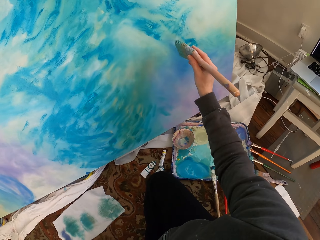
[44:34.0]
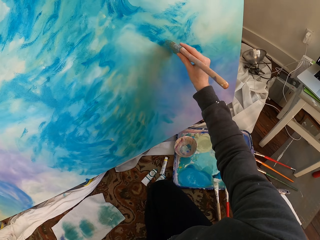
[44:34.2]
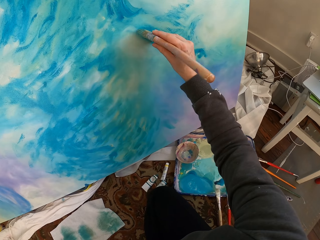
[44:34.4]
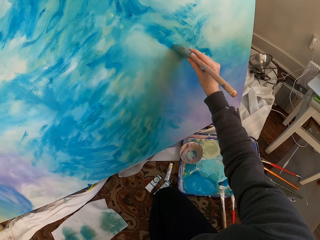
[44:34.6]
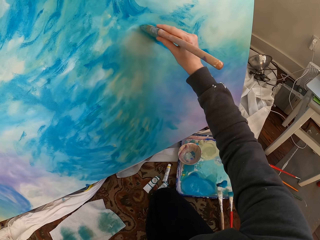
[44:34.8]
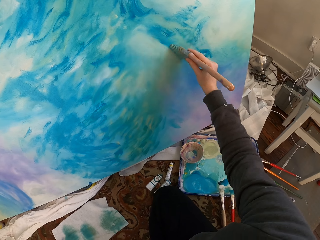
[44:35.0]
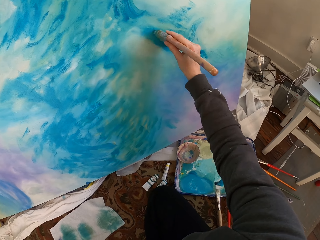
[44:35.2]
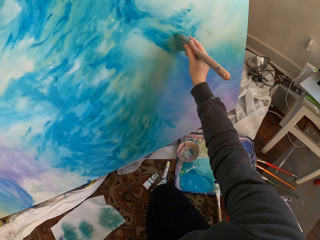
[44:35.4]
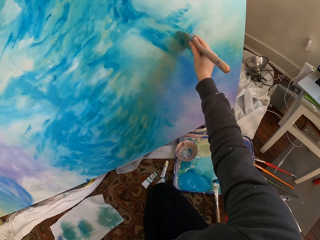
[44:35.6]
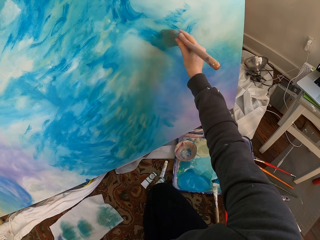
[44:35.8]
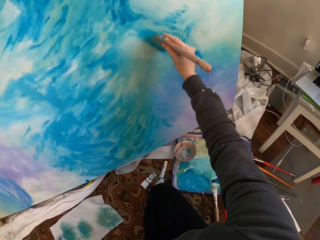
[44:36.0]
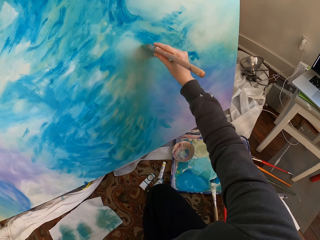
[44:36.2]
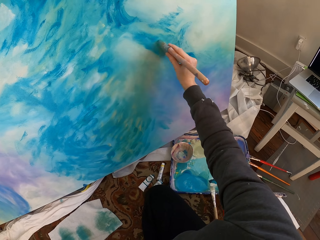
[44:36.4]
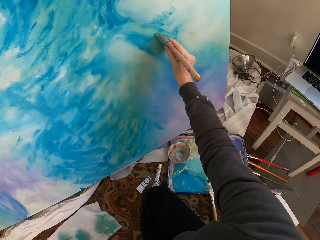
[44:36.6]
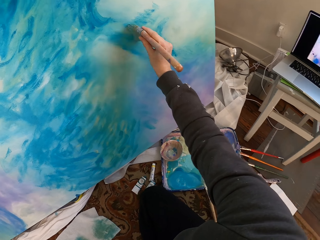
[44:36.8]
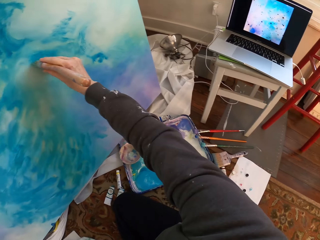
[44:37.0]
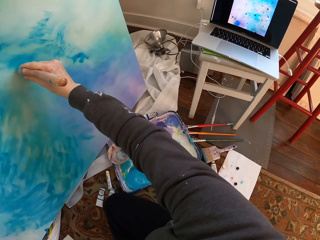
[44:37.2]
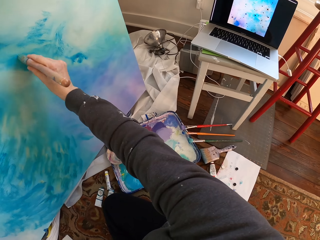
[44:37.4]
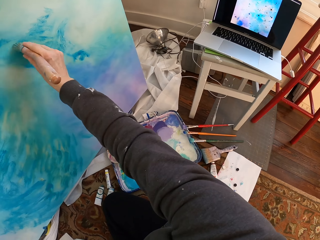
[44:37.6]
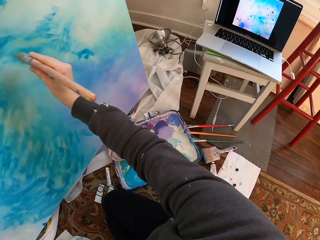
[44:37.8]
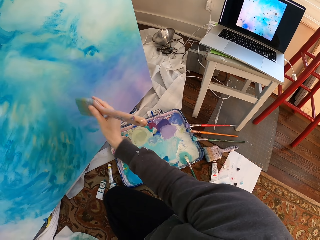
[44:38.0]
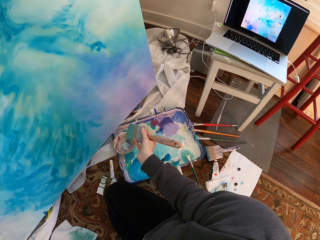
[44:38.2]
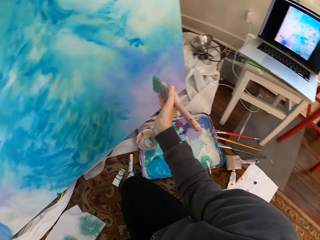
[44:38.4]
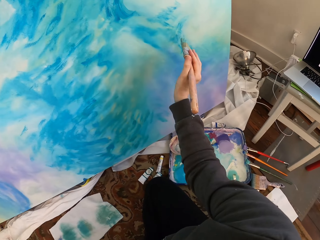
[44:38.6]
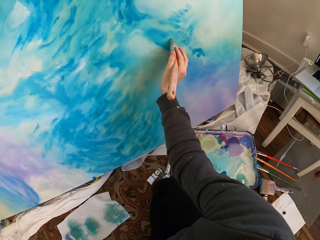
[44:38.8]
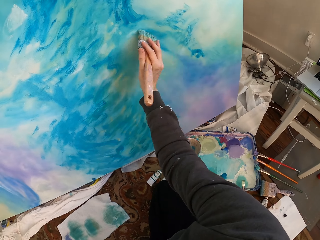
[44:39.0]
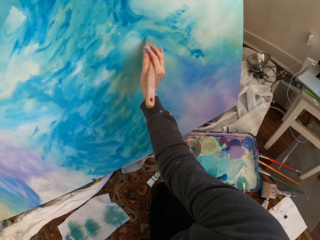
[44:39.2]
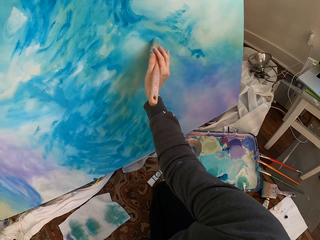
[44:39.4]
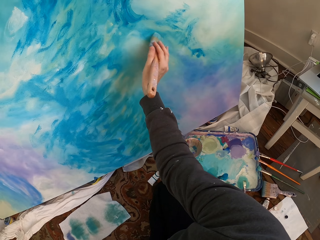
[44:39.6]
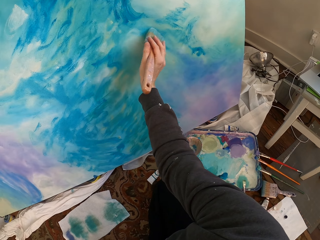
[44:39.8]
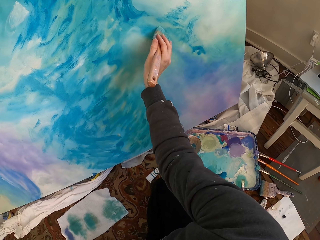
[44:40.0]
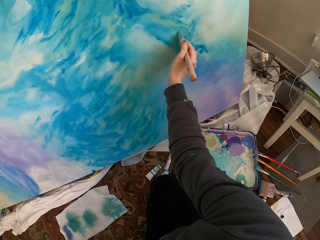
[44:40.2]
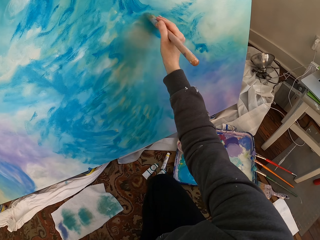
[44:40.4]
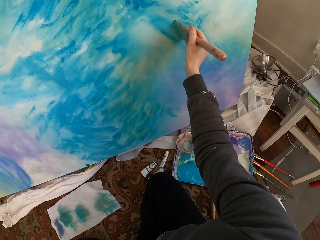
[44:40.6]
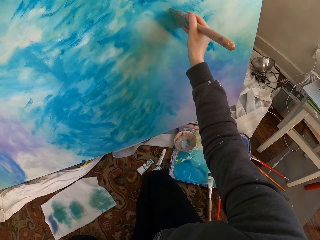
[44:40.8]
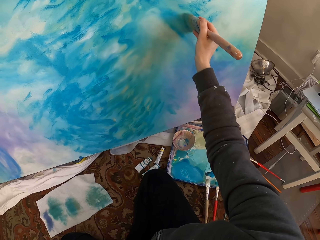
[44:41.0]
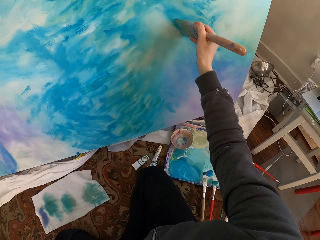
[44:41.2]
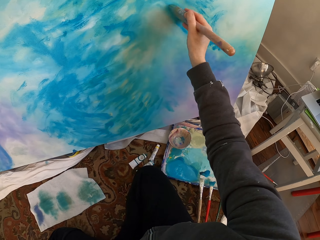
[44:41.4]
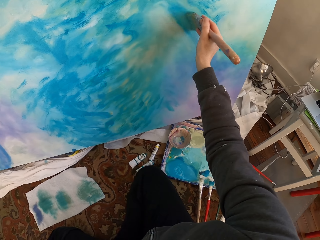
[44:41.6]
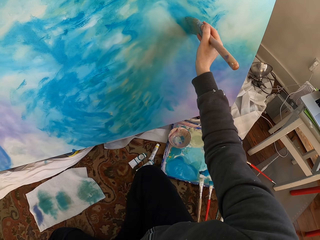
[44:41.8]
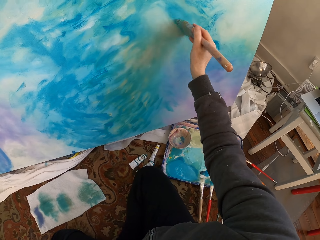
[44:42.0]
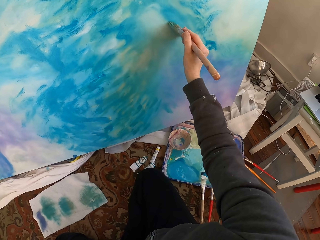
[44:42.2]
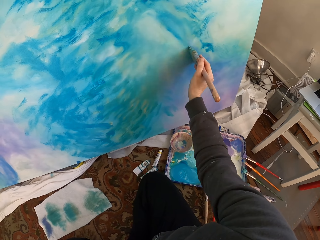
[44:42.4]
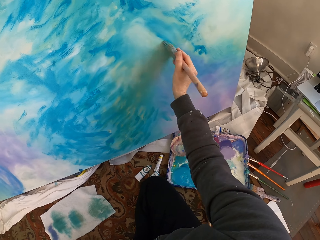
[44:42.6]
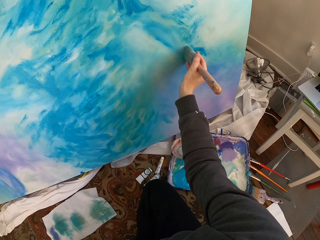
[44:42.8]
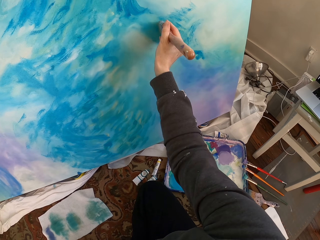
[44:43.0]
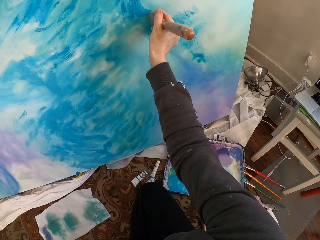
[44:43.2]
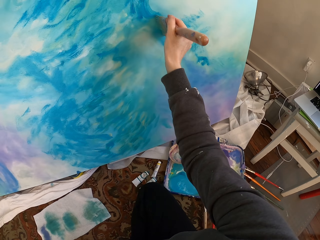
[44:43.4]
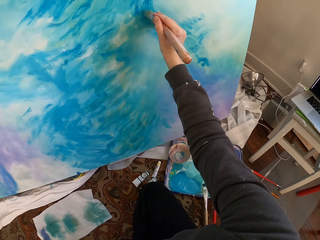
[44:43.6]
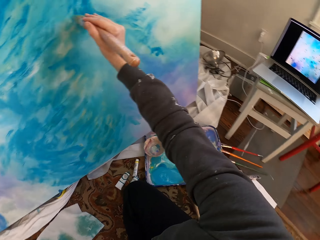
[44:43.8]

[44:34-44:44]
The camera wearer paints.

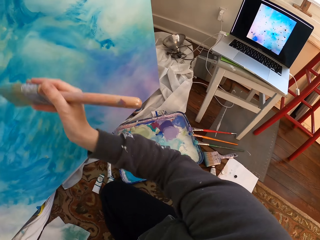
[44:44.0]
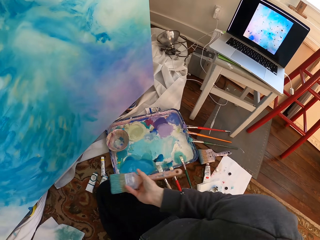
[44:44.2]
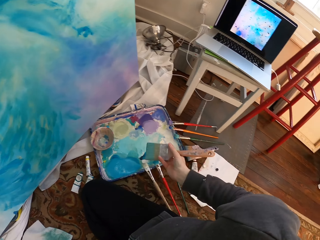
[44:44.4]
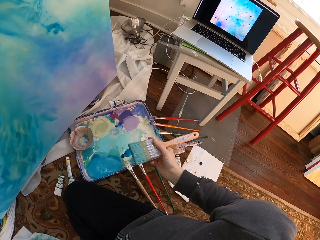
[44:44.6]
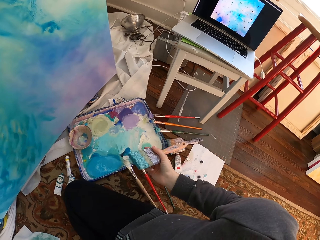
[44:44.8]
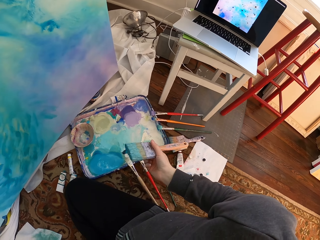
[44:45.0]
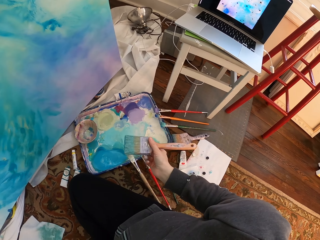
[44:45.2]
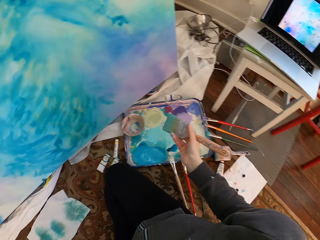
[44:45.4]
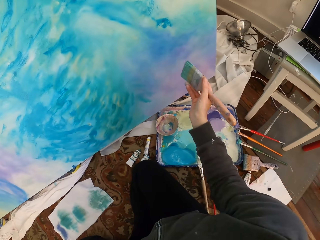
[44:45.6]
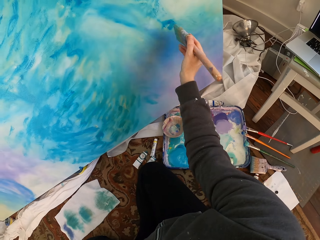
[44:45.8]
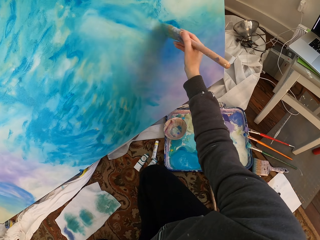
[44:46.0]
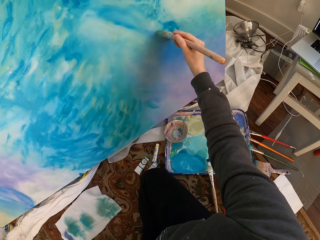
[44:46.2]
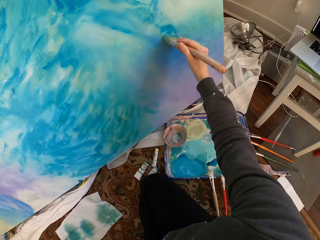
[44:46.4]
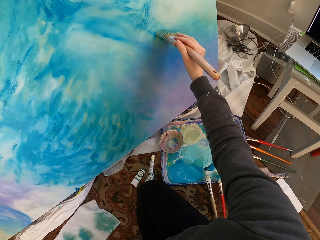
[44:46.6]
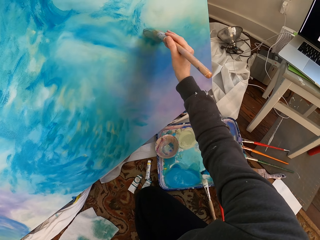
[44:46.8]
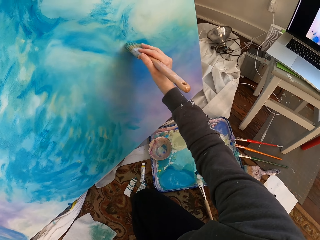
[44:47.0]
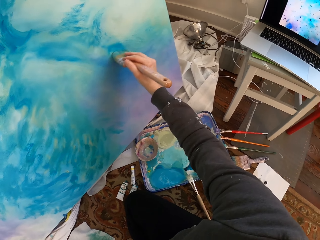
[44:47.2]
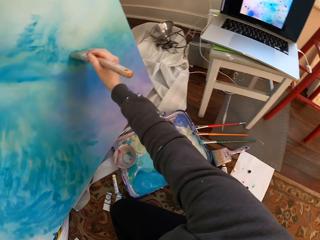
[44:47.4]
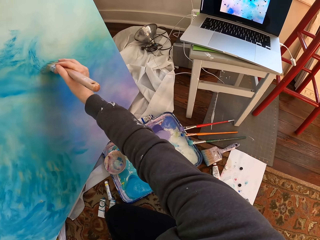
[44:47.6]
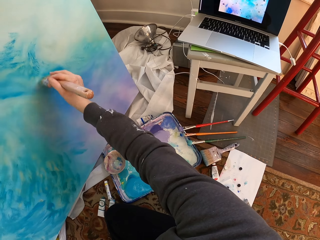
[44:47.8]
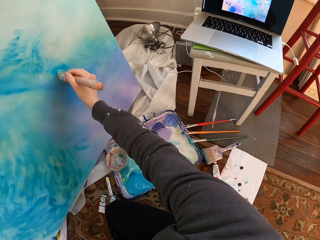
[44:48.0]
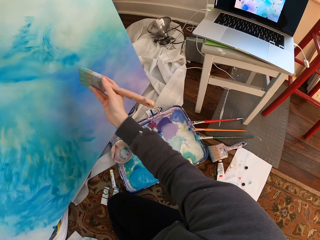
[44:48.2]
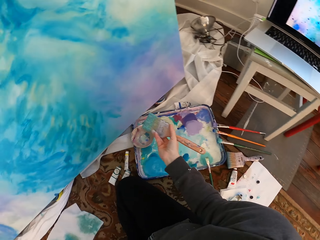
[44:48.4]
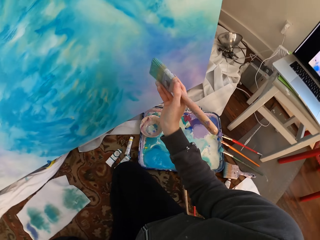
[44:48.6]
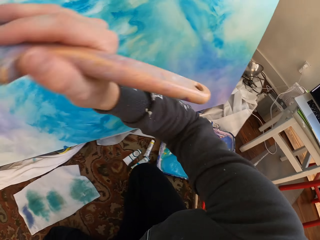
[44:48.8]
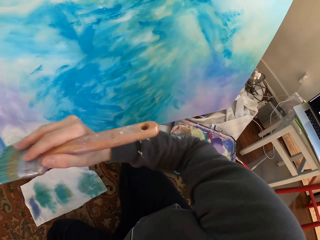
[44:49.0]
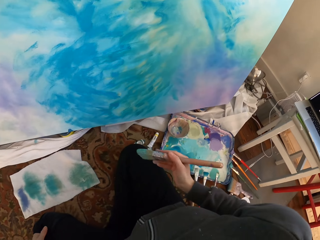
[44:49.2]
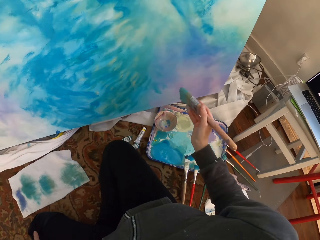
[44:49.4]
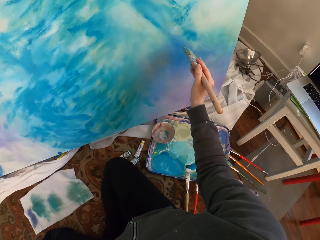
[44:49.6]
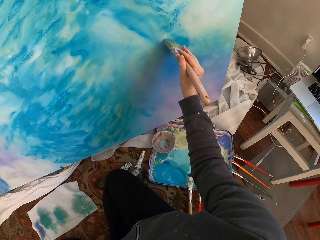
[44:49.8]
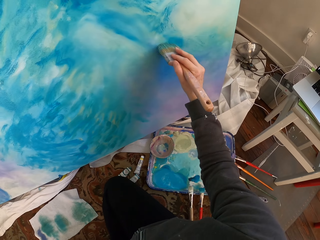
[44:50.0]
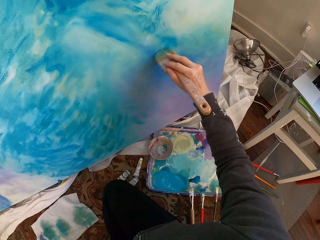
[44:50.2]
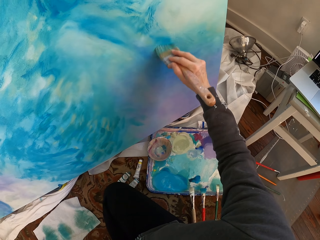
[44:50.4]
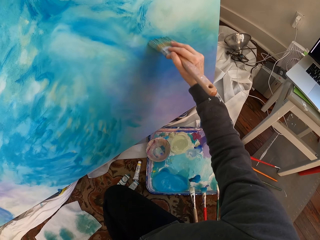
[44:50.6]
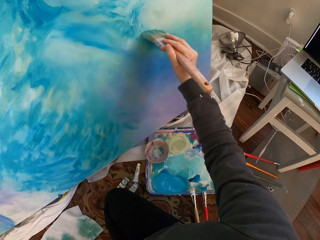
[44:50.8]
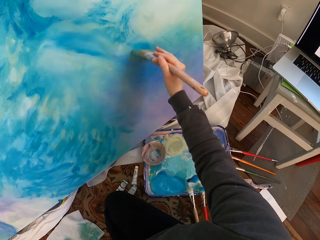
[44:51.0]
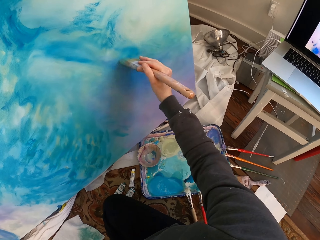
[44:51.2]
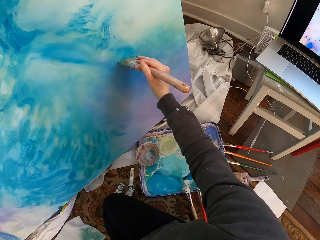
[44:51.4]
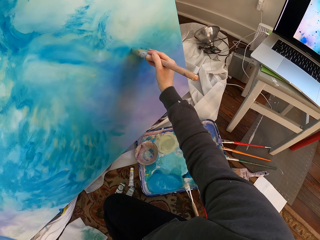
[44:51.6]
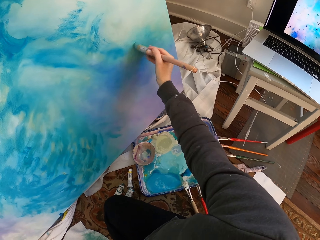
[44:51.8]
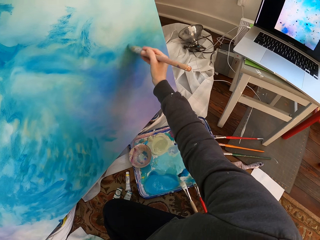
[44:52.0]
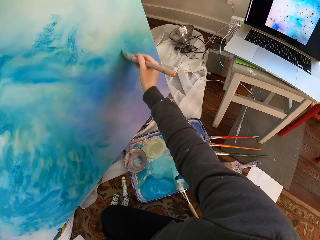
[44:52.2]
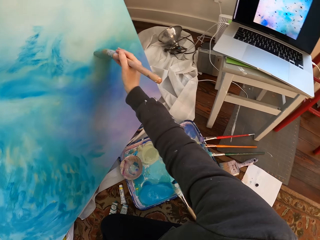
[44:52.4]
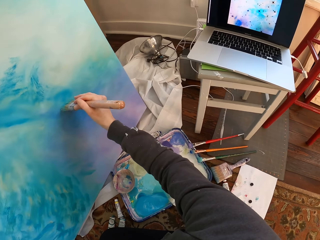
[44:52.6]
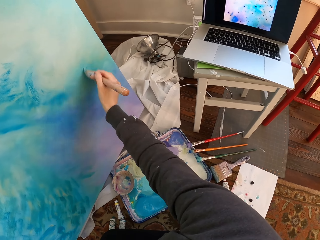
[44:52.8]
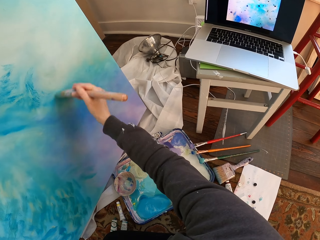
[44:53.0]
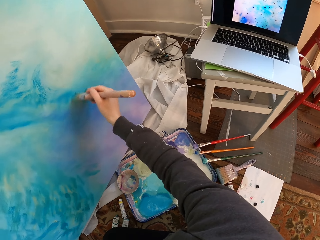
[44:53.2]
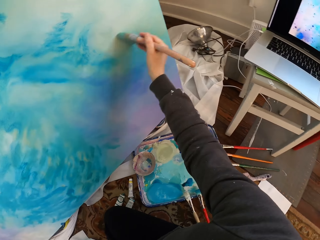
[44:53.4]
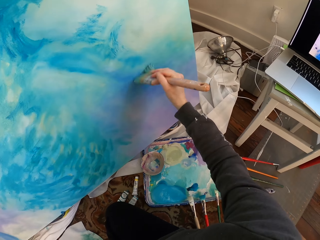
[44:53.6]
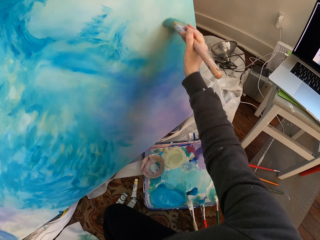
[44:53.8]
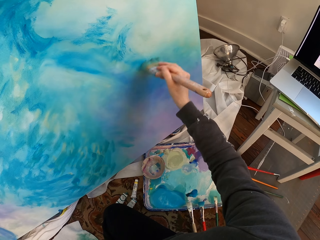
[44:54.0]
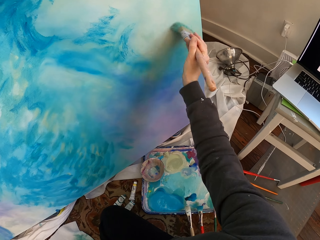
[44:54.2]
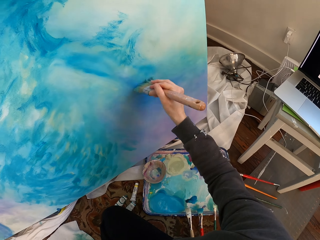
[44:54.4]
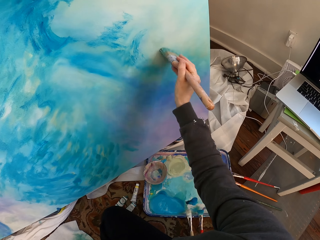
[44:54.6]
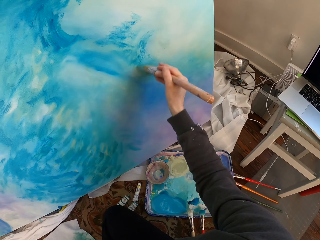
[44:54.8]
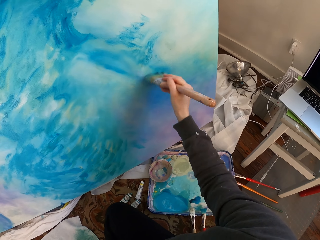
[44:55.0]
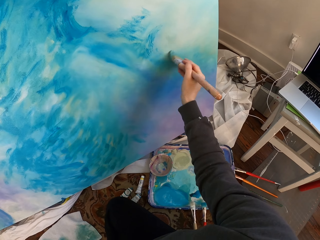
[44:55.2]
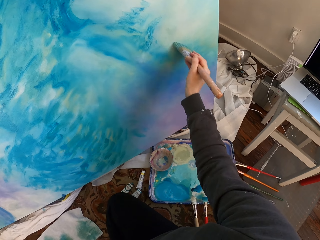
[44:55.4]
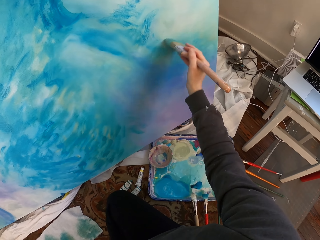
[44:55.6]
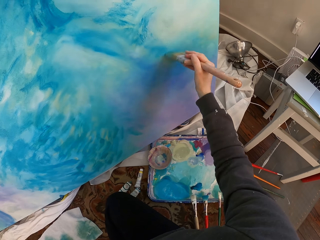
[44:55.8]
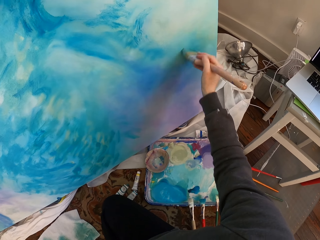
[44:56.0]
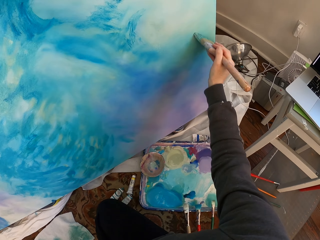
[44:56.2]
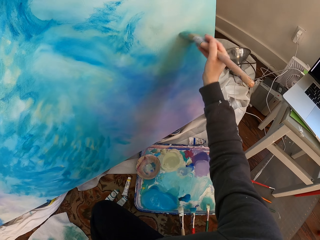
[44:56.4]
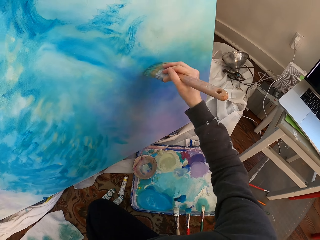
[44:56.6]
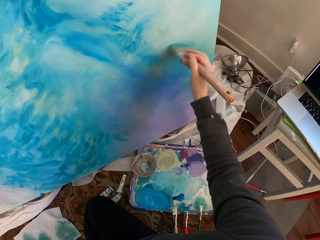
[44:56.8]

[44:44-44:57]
The camera wearer removes the brush from the paint work. She paints. She raises the hand with the brush towards her face. She lowers the hand. She paints.
